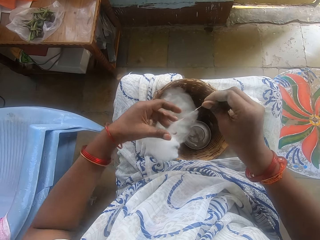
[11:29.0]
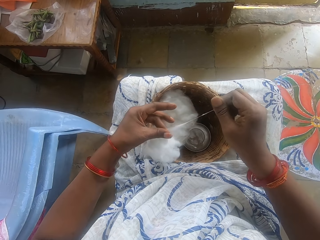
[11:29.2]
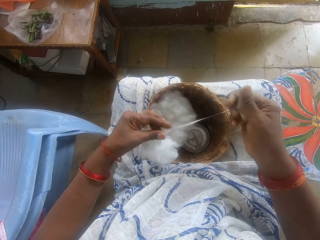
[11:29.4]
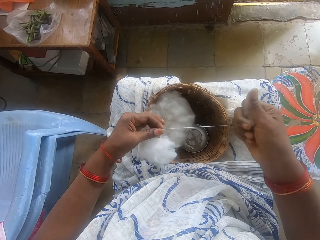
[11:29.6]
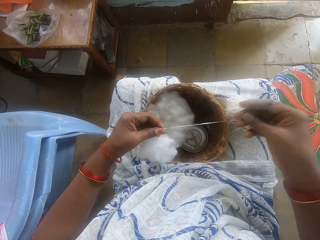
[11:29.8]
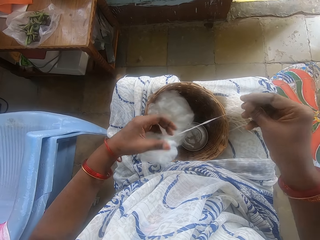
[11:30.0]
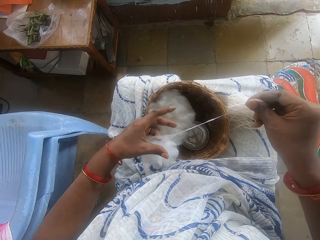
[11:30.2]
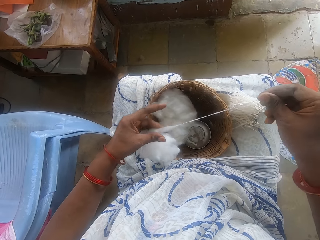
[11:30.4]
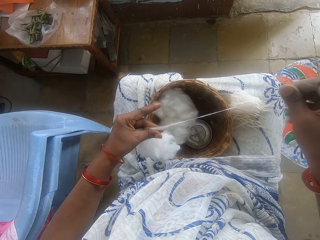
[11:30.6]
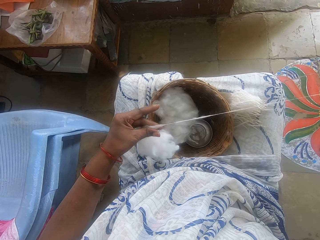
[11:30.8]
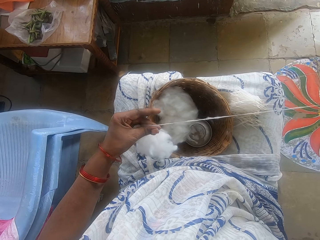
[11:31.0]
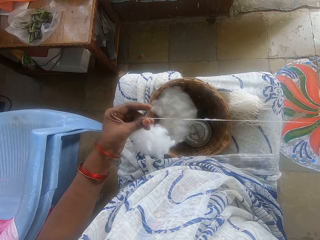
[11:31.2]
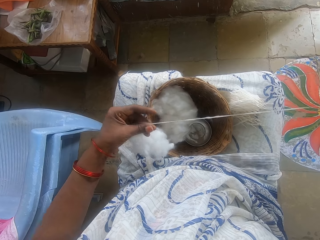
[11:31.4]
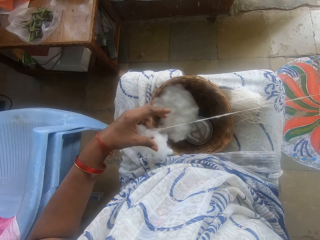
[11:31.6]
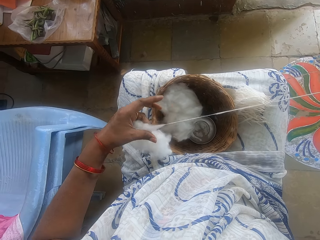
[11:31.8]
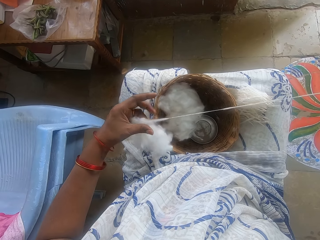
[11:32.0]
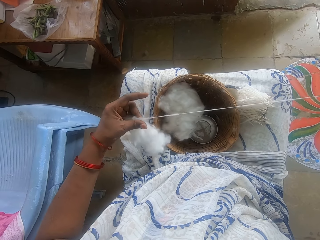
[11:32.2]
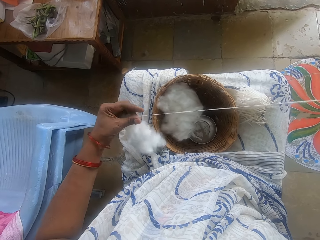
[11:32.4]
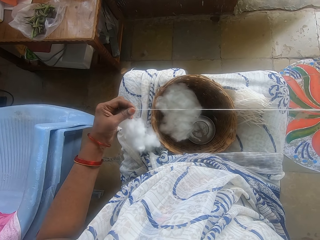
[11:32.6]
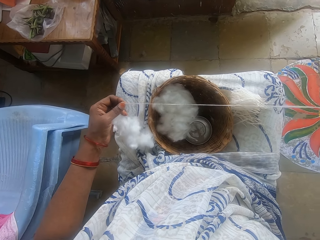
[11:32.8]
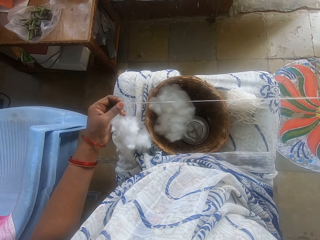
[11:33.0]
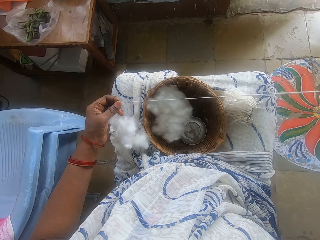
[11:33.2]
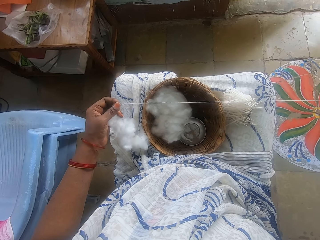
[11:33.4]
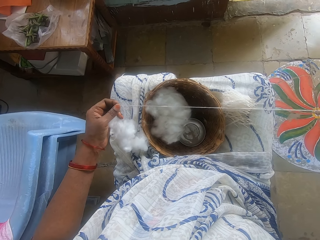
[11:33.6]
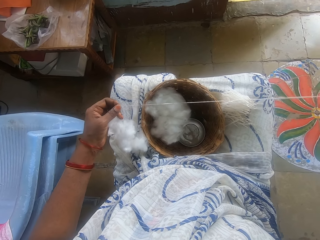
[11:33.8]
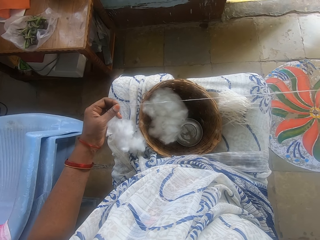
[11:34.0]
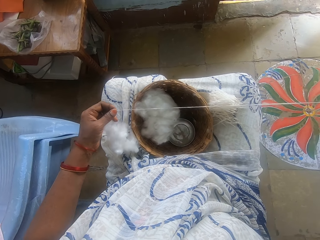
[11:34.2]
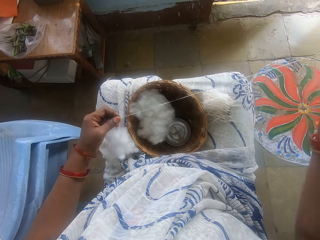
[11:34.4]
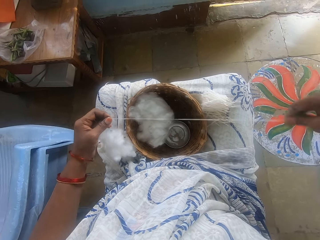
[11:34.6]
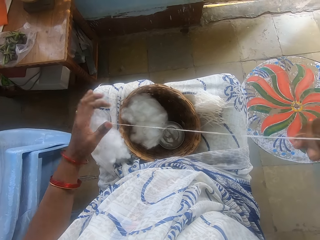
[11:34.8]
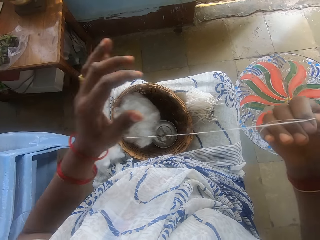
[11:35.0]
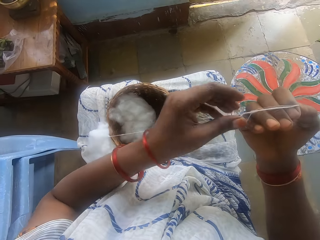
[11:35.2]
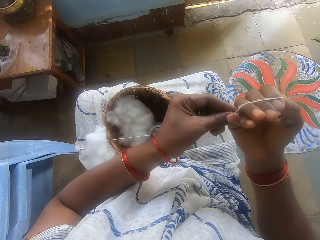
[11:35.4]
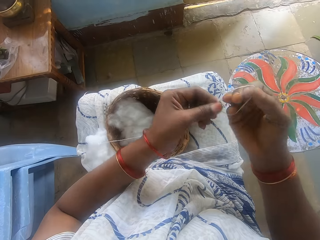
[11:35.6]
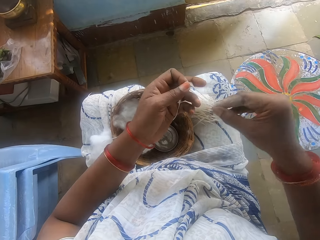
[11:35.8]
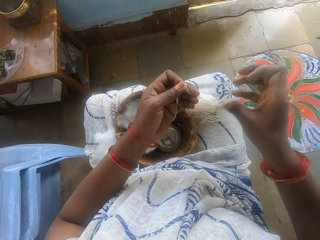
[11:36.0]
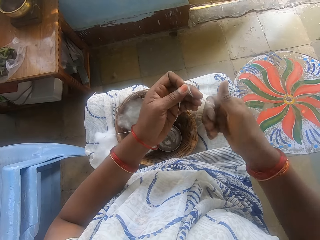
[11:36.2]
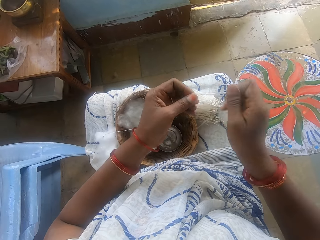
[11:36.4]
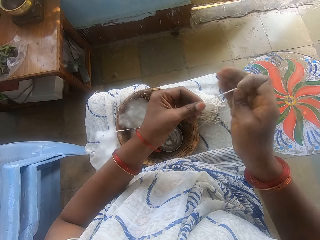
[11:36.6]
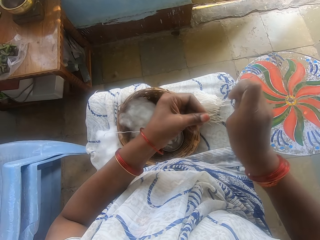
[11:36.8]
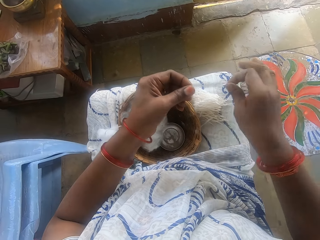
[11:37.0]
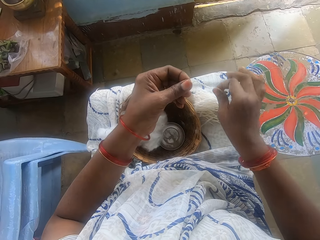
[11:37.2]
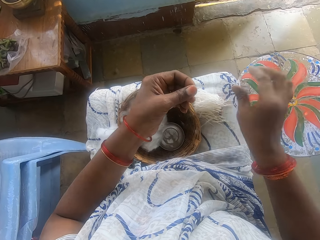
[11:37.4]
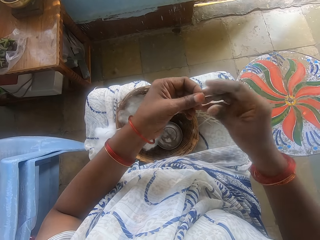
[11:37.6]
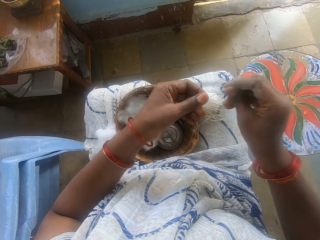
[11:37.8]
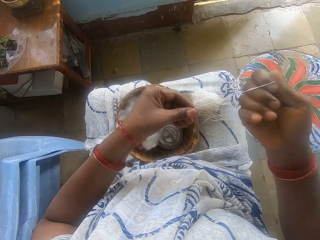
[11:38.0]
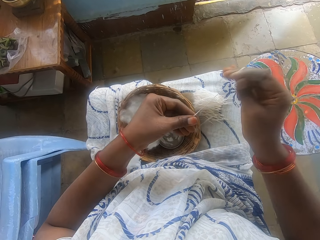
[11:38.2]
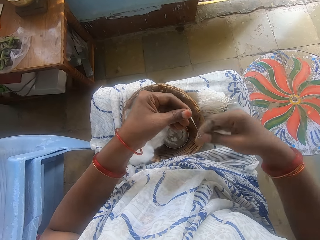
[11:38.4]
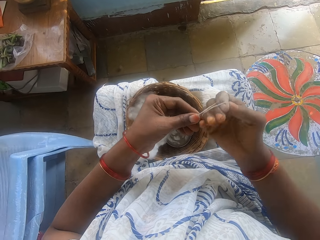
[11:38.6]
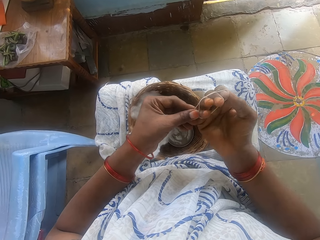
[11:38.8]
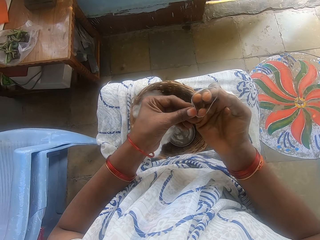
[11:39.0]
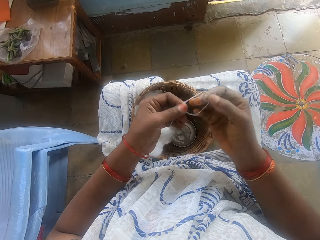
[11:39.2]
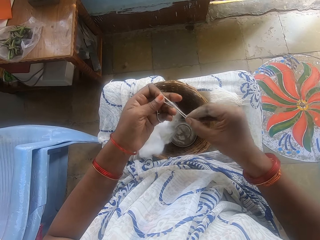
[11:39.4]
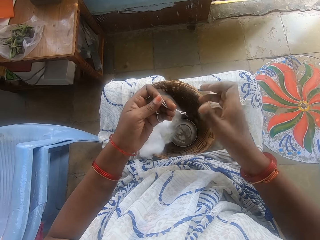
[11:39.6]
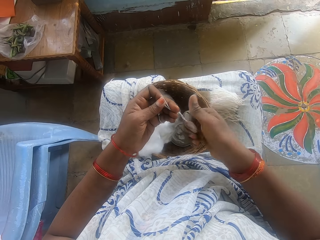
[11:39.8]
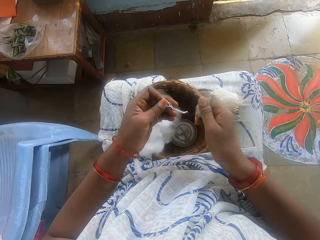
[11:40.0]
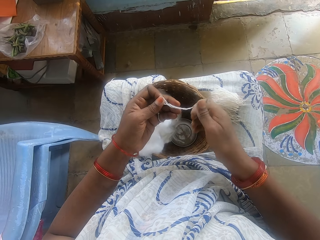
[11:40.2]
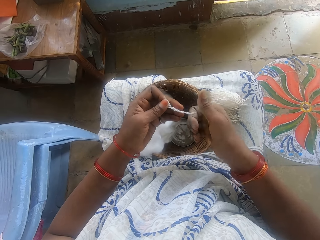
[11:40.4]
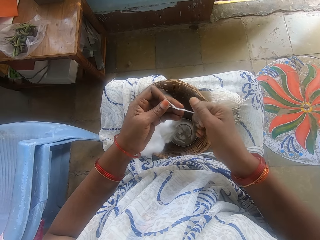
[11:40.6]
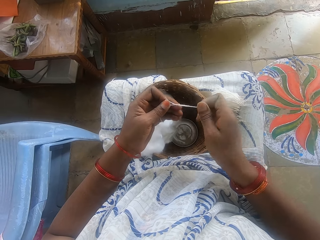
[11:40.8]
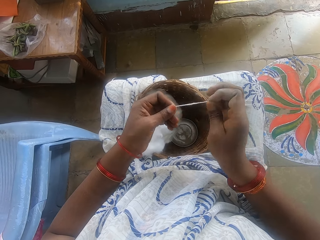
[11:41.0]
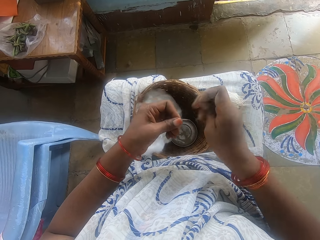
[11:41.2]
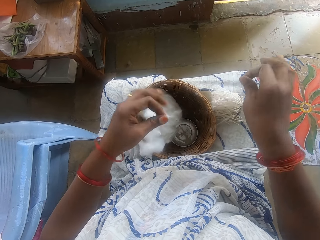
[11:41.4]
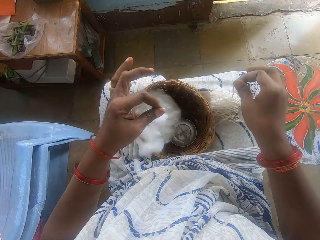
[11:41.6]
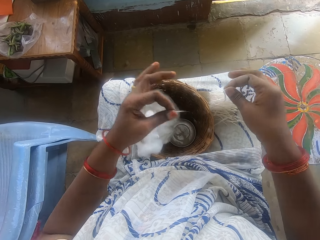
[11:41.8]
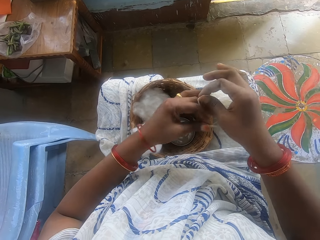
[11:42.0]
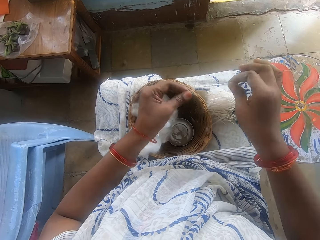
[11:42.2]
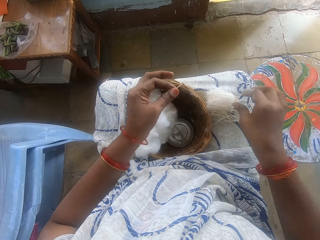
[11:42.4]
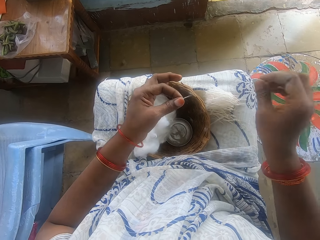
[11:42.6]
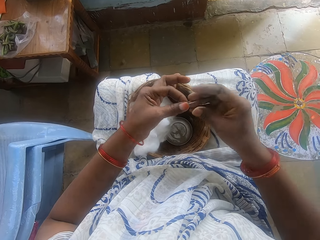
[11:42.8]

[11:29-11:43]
The camera wearer threads the cotton wool with her hand. She spins the cotton. She measures the cotton wool with her hand. She cuts the cotton wool with her hand. She drops the cotton wool on her lap. She spins the cotton. She measures the cotton wool with her hand. She cuts the cotton wool with her hand. She drops the cotton wool on her lap.

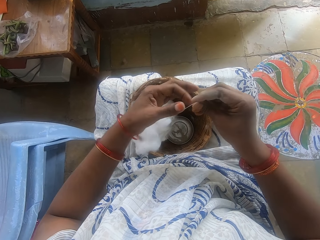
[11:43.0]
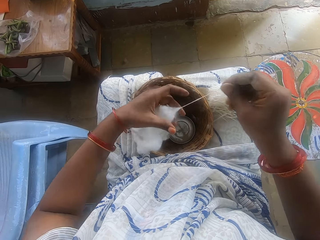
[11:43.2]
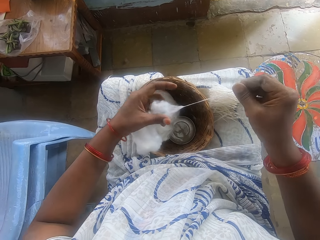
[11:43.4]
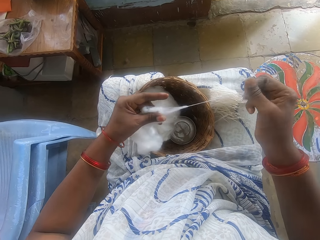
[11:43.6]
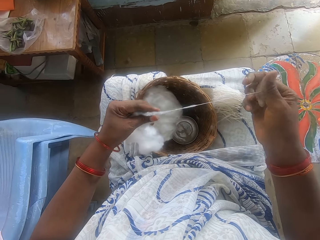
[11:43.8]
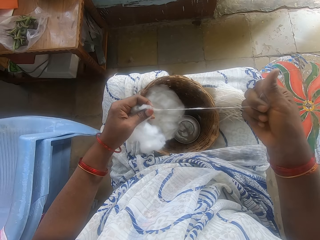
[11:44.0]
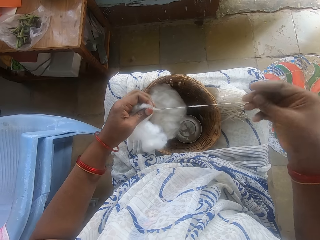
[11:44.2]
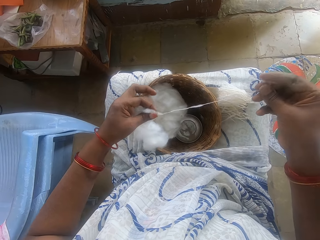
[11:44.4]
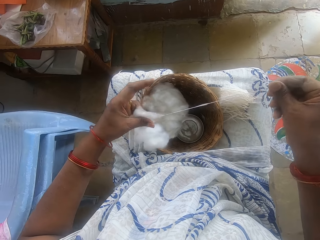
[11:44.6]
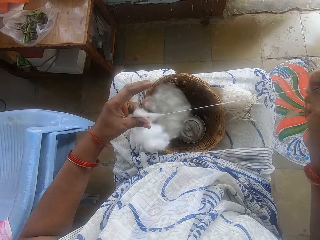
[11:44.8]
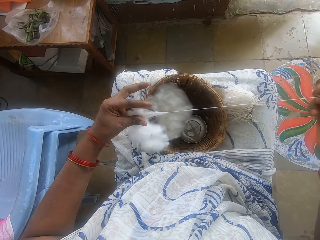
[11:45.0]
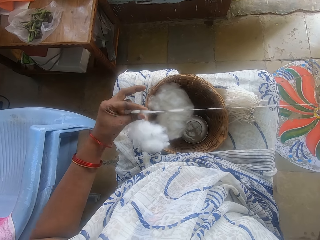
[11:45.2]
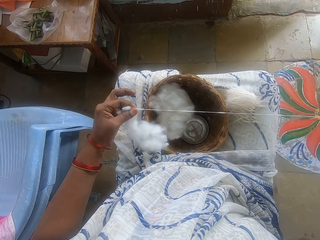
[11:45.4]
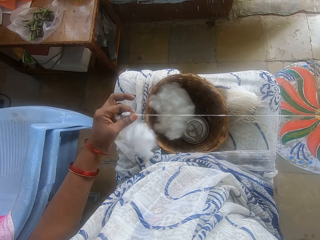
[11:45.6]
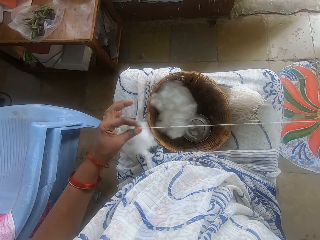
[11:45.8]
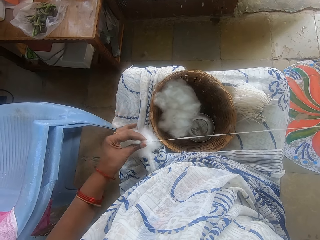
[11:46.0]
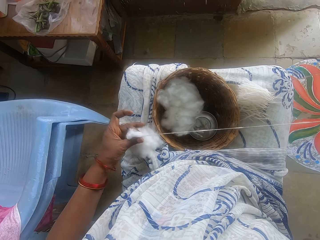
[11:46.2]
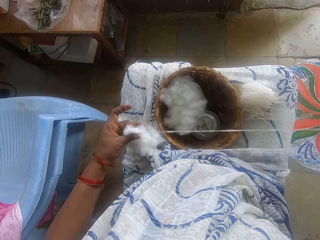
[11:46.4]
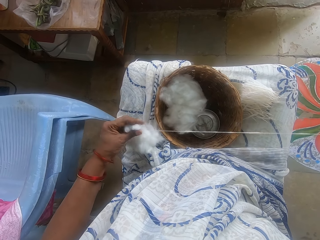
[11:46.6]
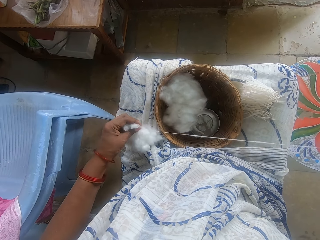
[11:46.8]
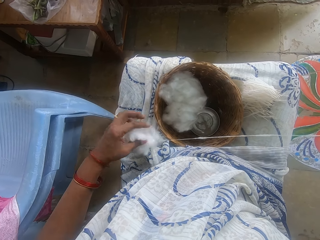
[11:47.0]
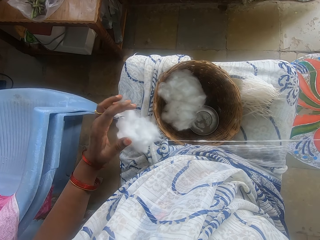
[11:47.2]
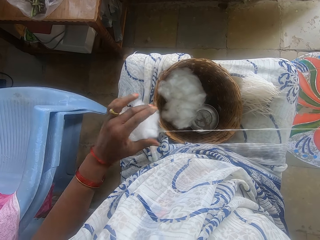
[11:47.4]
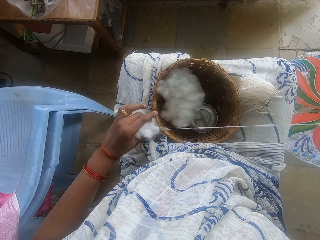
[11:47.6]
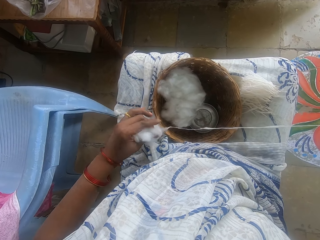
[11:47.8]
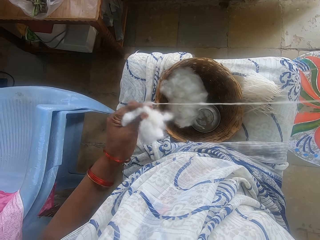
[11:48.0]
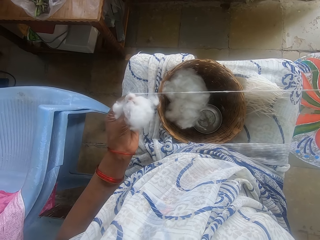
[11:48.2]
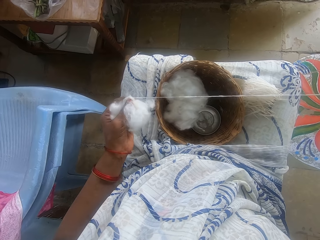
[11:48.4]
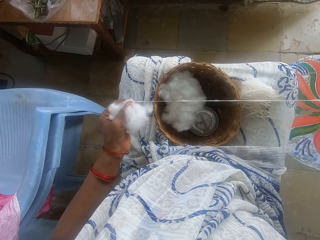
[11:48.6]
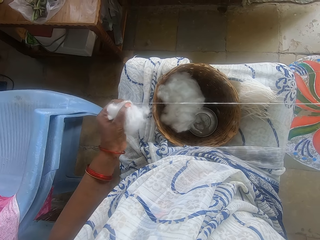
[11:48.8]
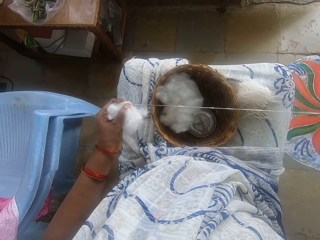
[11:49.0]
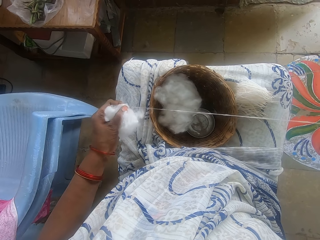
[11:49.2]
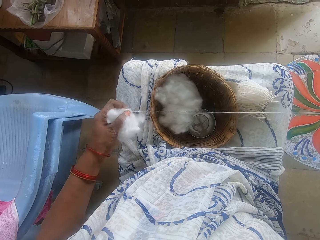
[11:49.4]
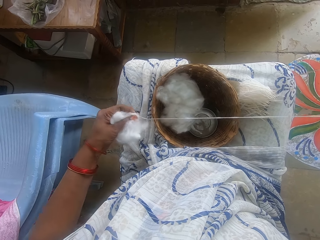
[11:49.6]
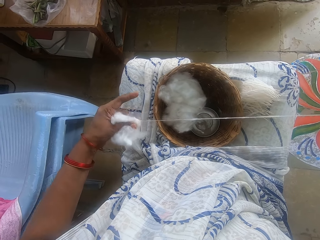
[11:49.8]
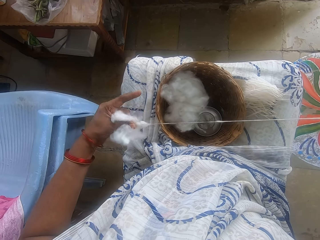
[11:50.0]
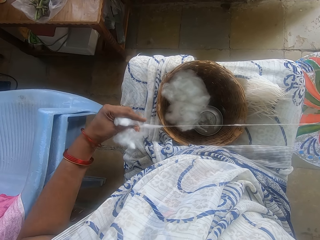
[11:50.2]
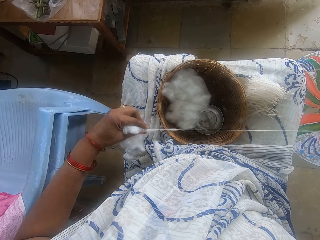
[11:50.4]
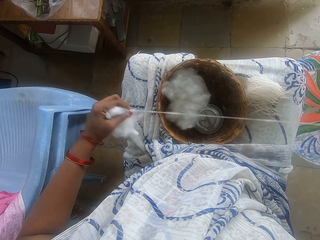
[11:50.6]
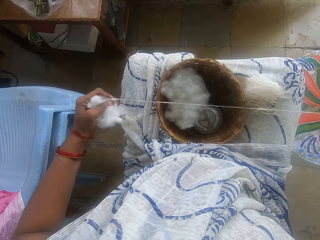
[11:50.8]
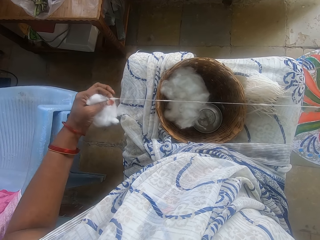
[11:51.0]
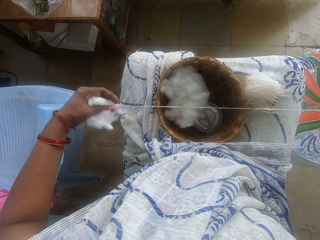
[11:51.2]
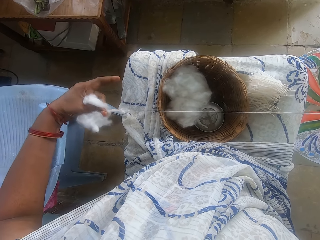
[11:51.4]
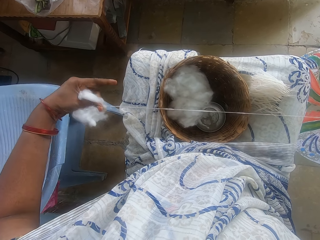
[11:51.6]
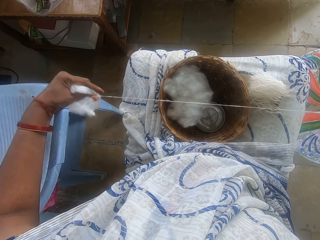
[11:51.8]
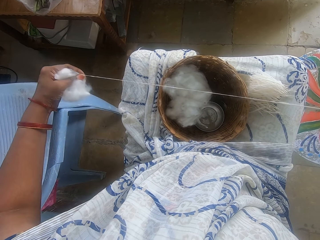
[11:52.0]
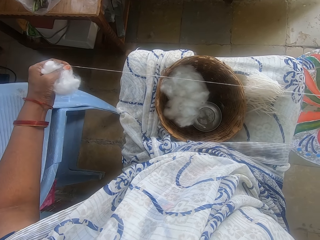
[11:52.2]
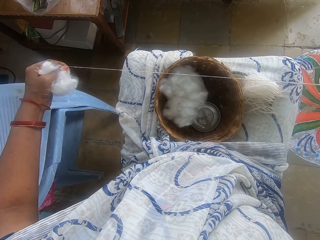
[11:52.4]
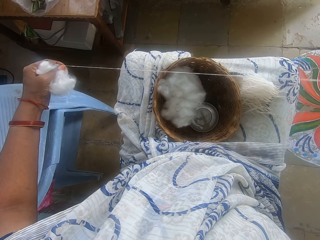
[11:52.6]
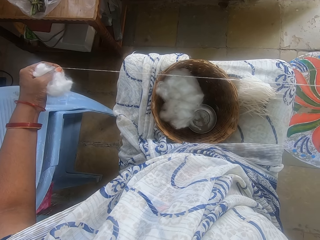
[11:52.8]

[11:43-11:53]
The camera wearer threads the cotton wool with her hand. She spins the cotton.
